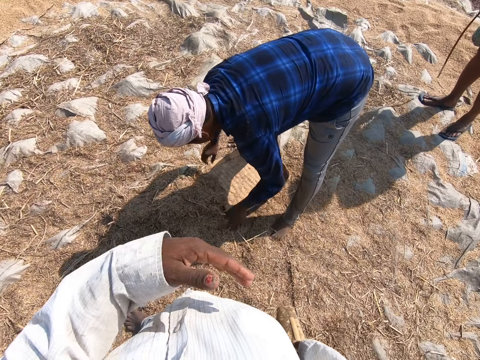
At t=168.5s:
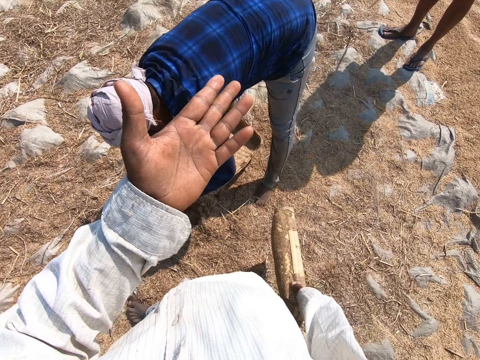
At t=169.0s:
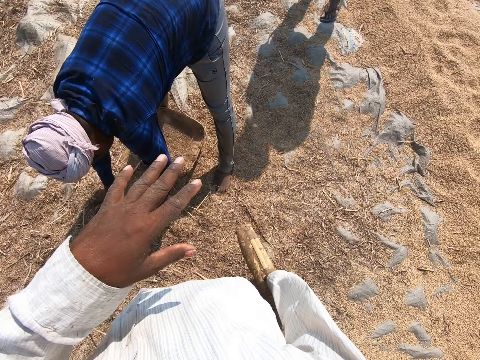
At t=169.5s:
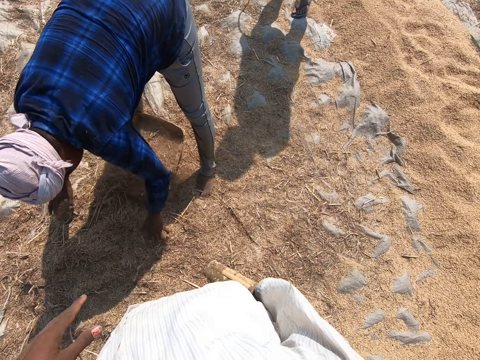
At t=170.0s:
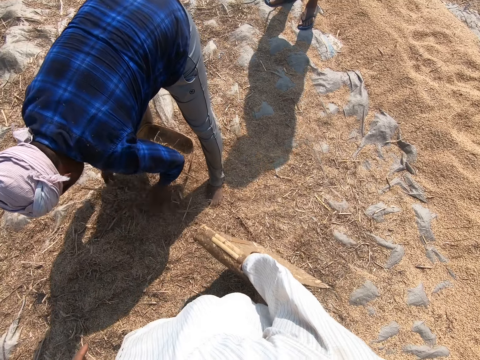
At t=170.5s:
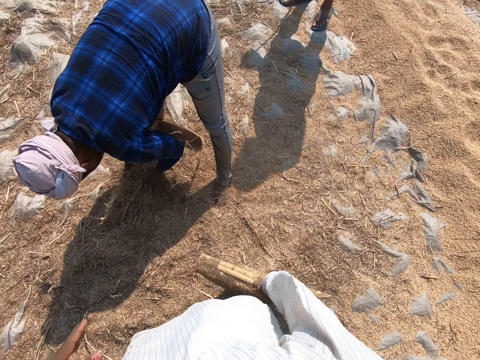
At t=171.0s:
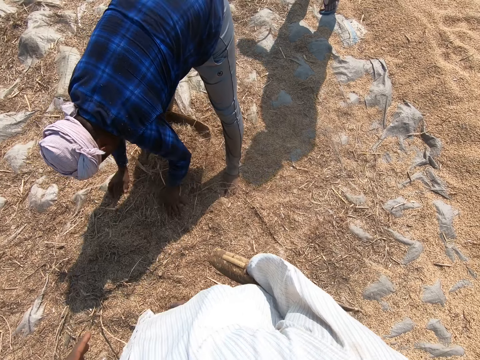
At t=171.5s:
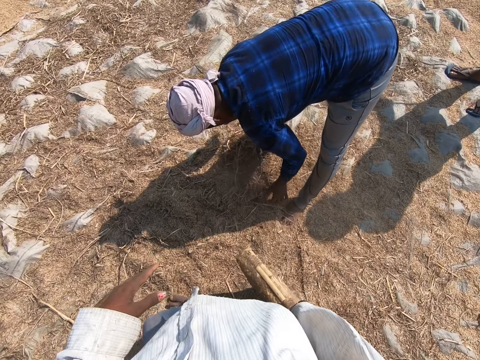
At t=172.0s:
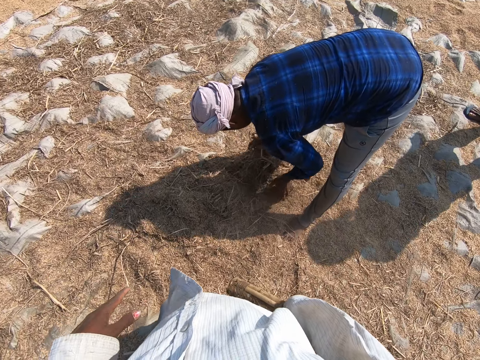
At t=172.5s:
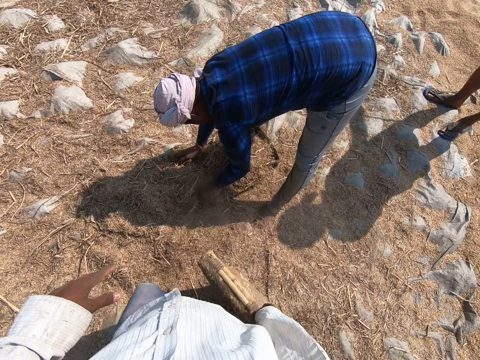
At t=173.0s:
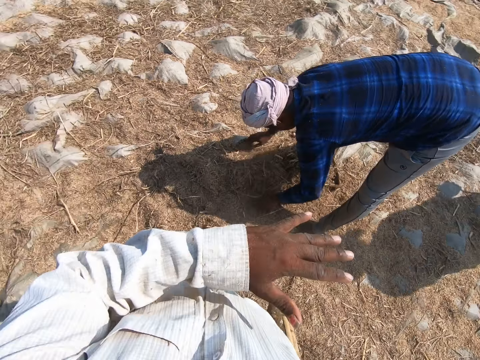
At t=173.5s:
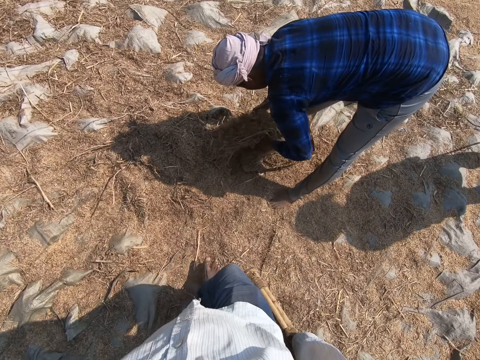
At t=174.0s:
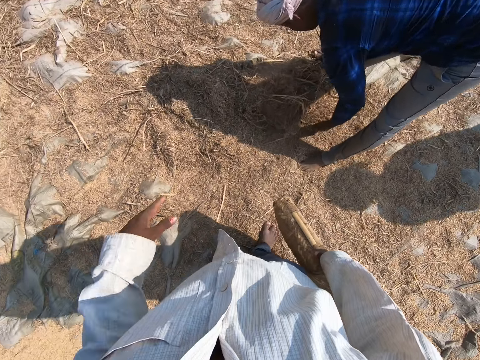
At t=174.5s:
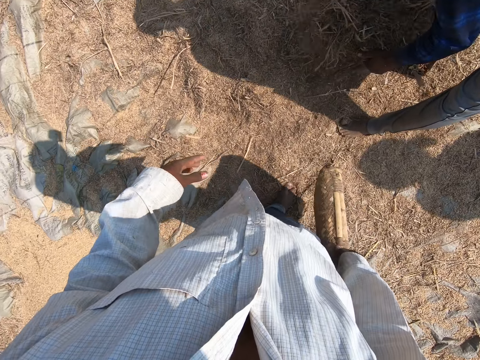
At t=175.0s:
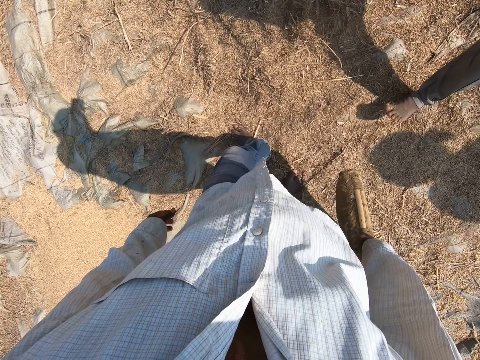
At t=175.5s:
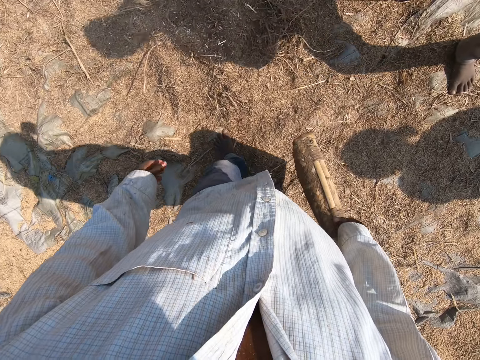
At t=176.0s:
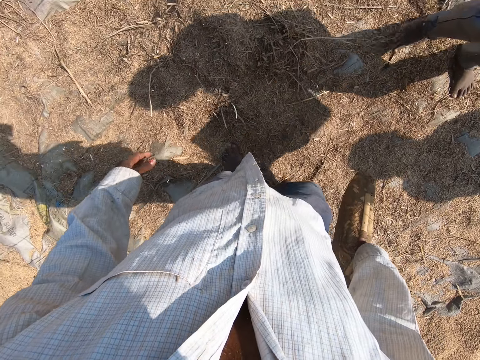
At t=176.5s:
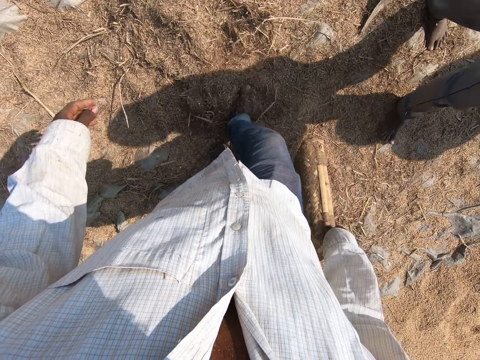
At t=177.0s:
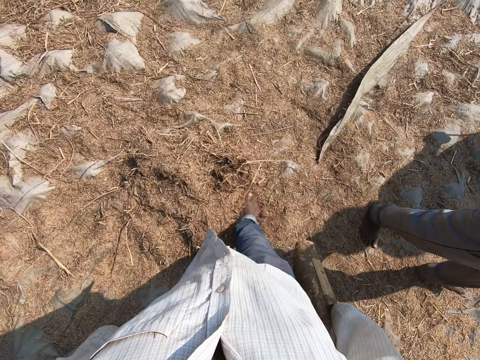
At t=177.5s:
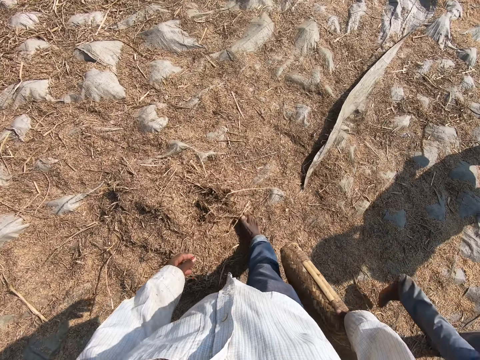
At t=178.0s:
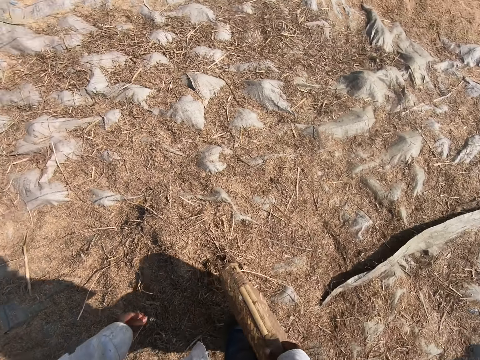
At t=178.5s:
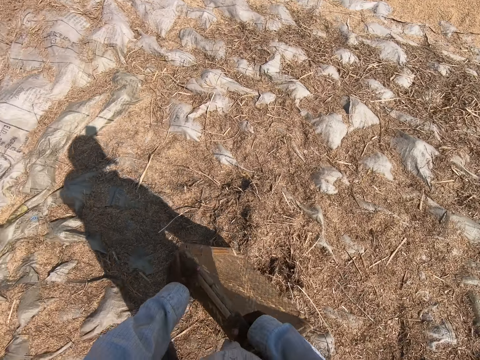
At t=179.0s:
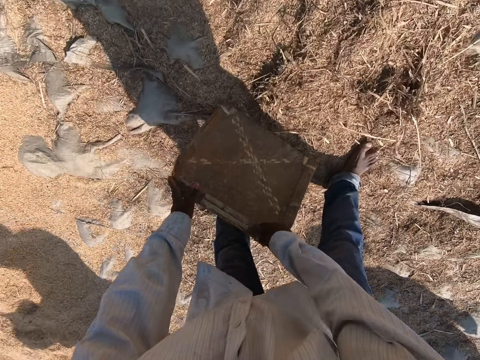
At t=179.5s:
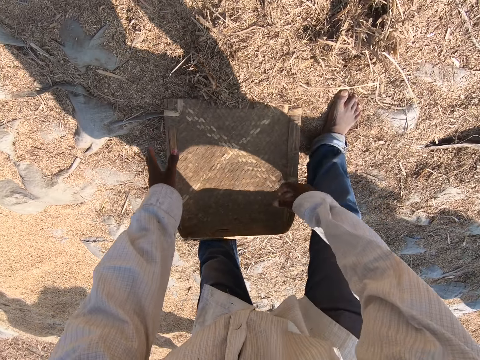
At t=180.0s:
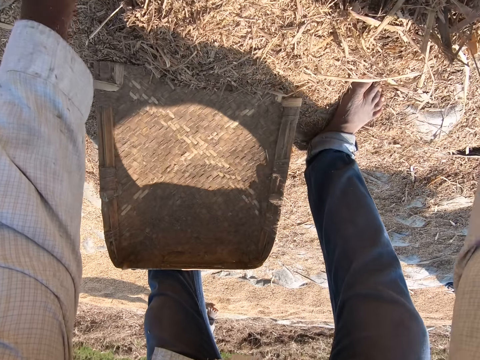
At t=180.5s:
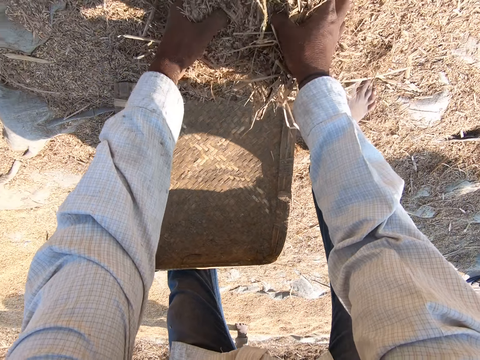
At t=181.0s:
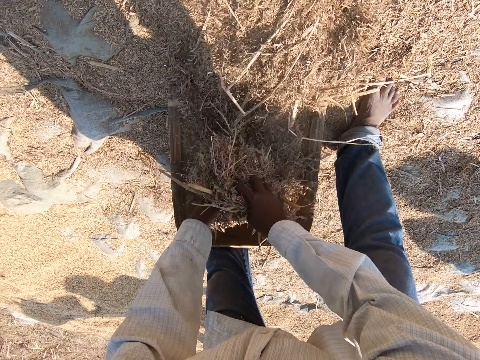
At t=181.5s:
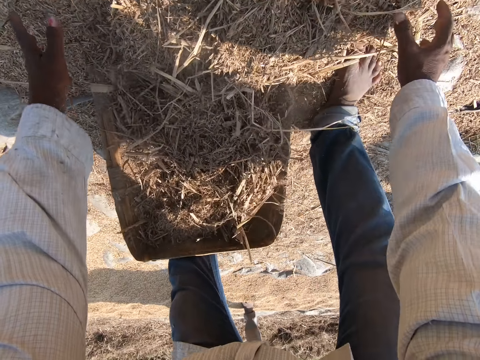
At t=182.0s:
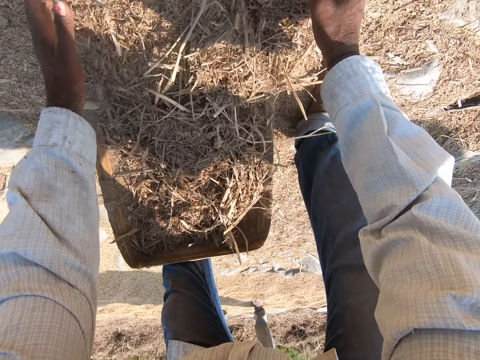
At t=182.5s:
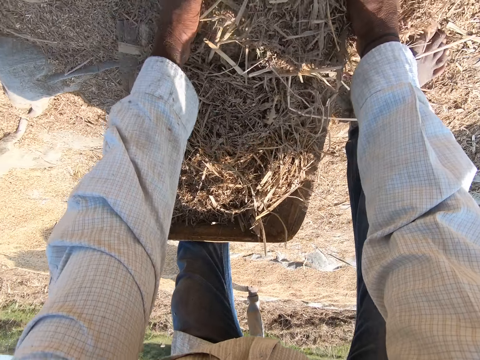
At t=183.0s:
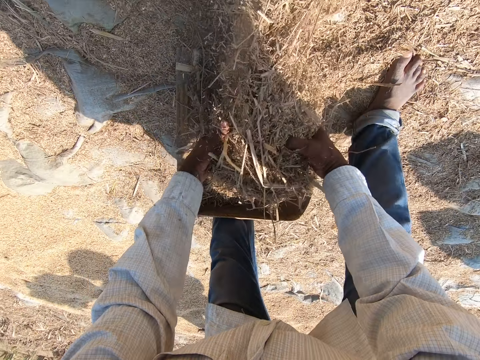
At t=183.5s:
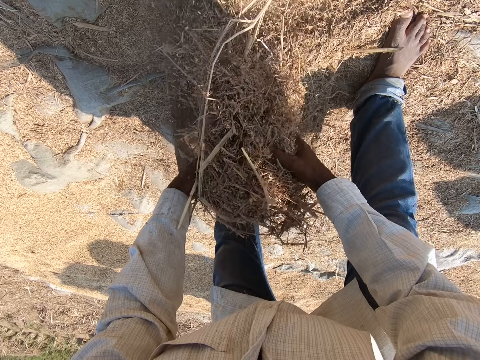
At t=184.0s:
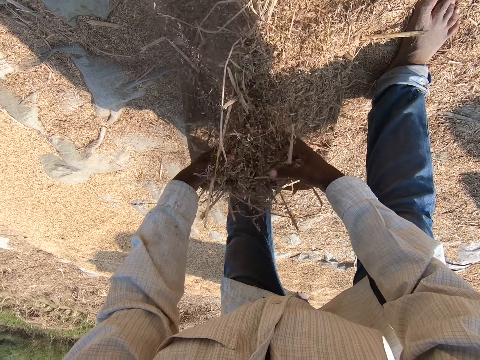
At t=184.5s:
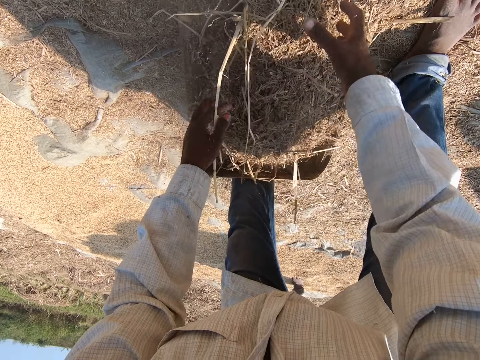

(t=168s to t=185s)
A man bends and puts the winnowing tray on the sesame. The camera wearer talks. He gestures his hand. The man puts sesame on the winnowing tray, picks sesame with his hands, and puts sesame on the winnowing tray. The camera wearer spreads the sesame with his leg. The man picks sesame with his hands and puts sesame on the winnowing tray. The camera wearer gestures his hand. The man lifts the winnowing tray with both hands. The camera wearer spreads the sesame with his leg. He spreads the sesame with his leg again. He holds the winnowing tray with both hands, bends, and supports the winnowing tray on his legs. He packs the sheaves. He picks sesame with both hands and puts the sesame on the winnowing tray. He picks sesame with both hands and puts the sesame on the winnowing tray. He sieves the chaff with his hands.

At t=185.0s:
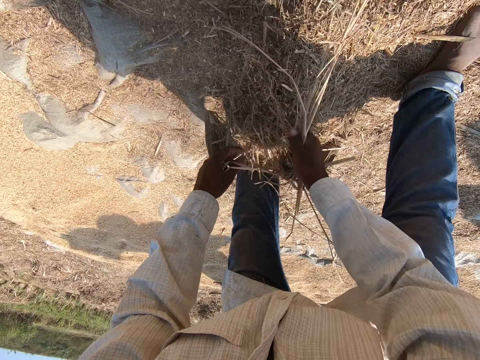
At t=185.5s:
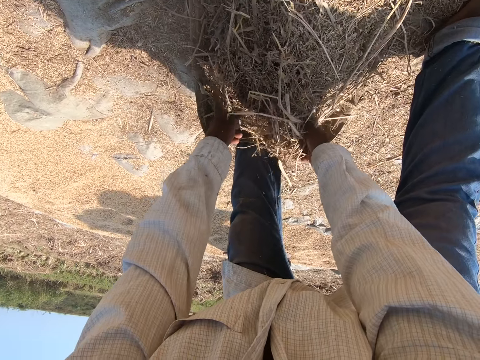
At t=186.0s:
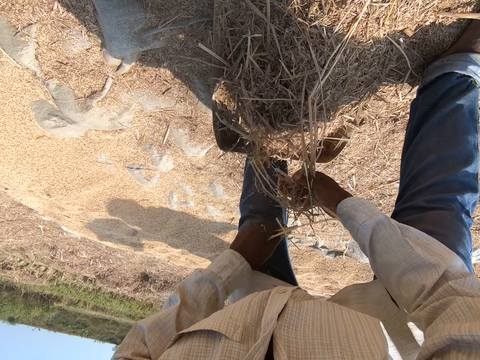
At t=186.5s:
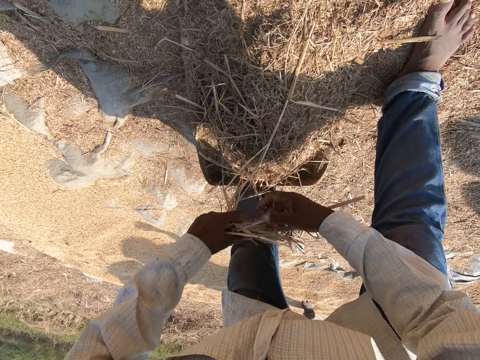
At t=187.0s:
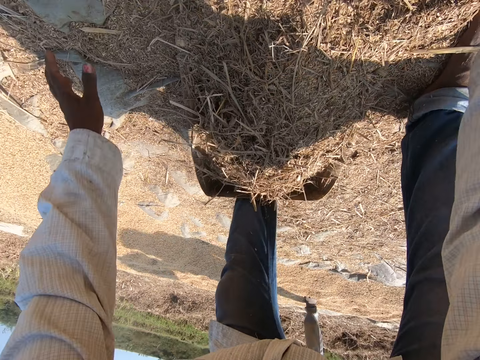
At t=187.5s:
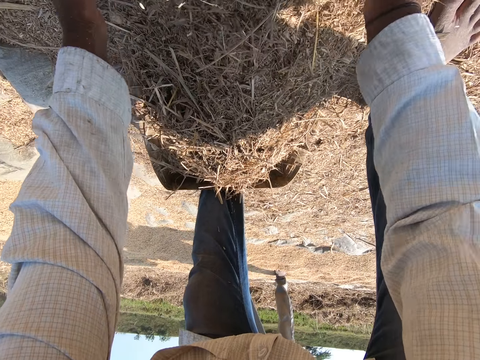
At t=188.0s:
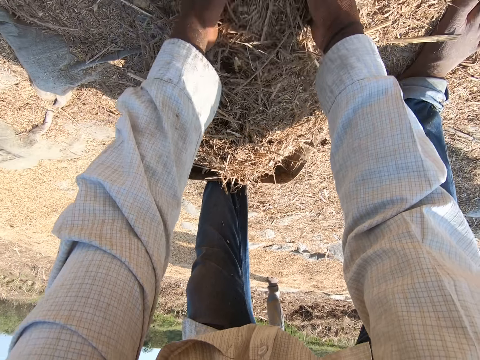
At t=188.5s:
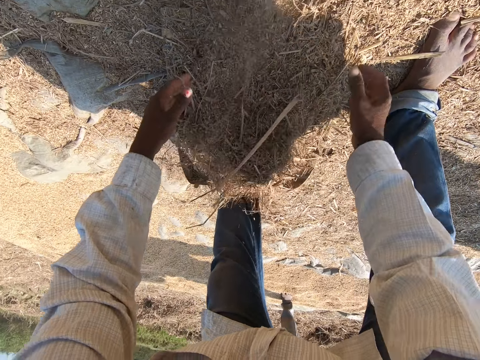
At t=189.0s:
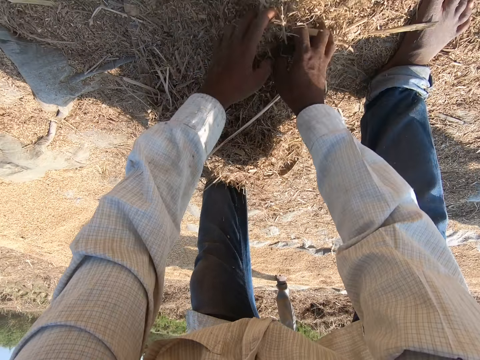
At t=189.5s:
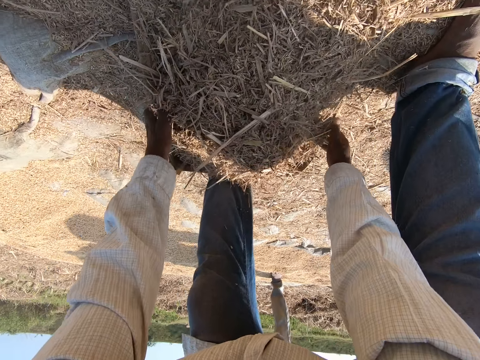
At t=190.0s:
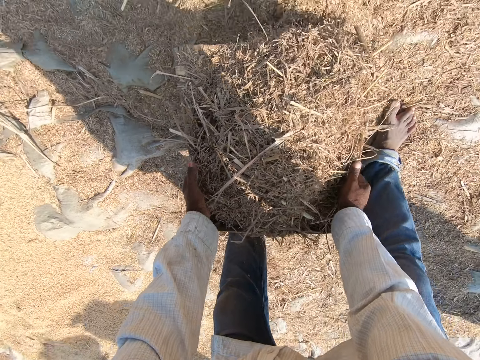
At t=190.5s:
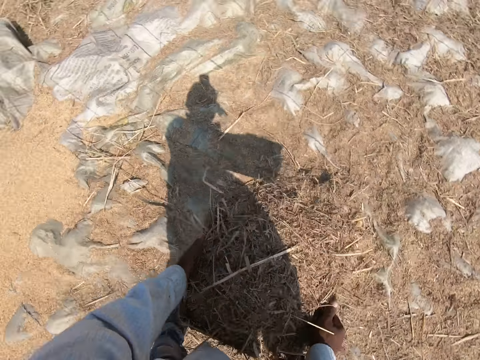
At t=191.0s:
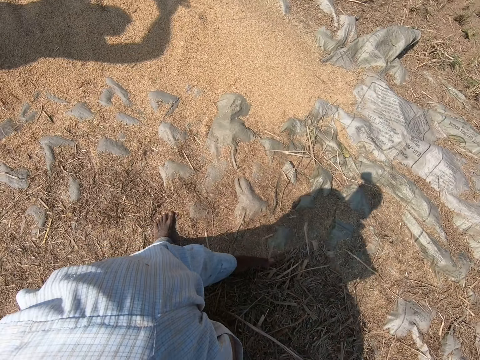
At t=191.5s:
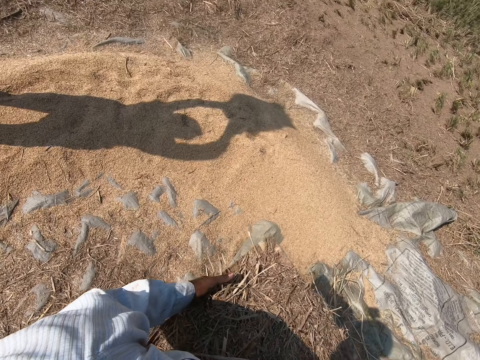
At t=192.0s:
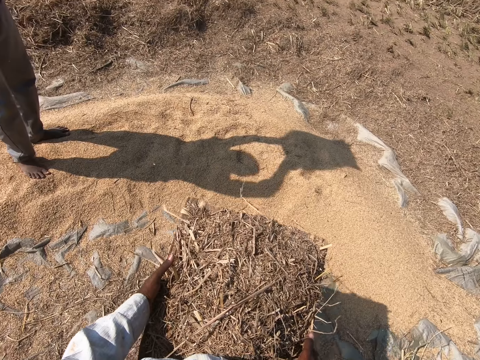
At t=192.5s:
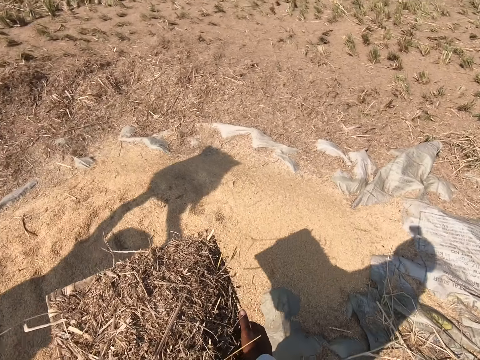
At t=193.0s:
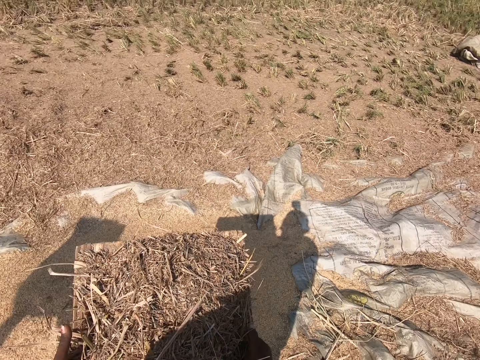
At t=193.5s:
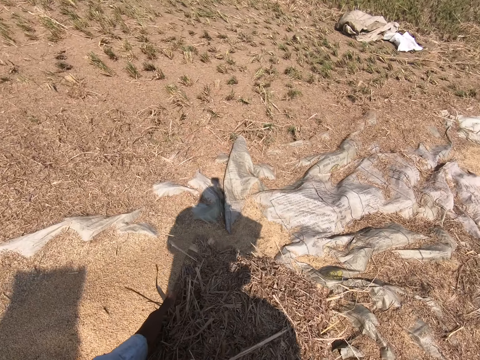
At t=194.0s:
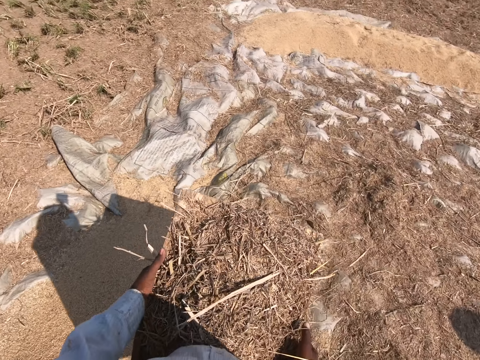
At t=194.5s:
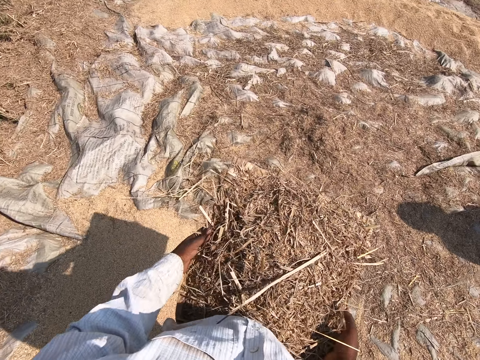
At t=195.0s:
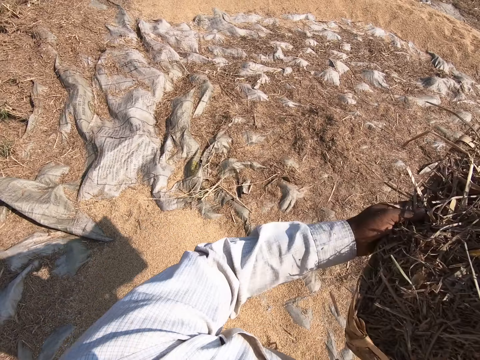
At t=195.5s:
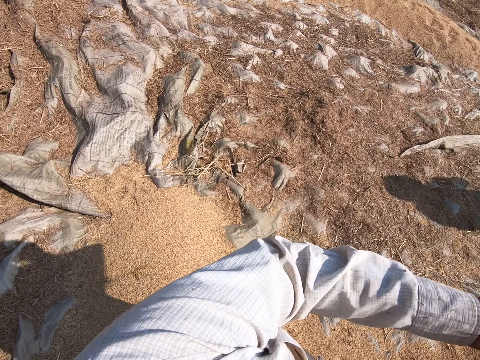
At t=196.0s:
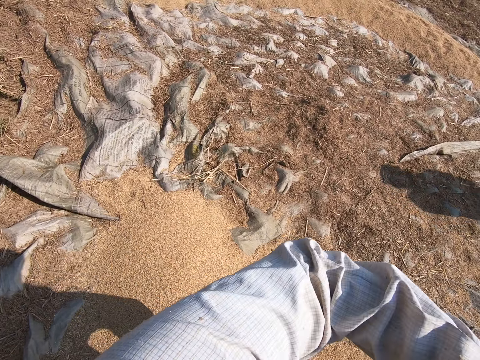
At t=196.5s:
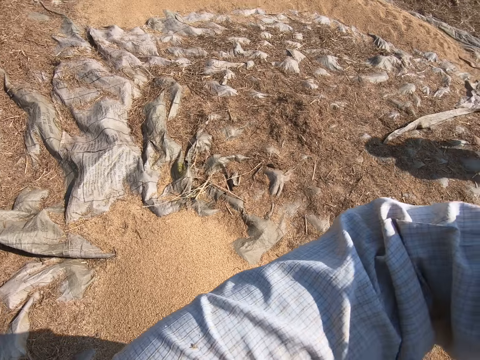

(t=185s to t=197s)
The camera wearer pulls chaffs with his hand. He throws the chaff aside. He picks sesame with both hands and puts the sesame on the winnowing tray. He picks sesame with both hands and puts the sesame on the winnowing tray. He lifts the winnowing tray with both hands. He carries the sheaves. He walks on the sesame. He lifts the winnowing tray with both hands.
